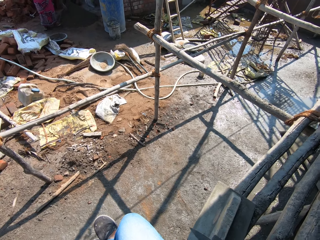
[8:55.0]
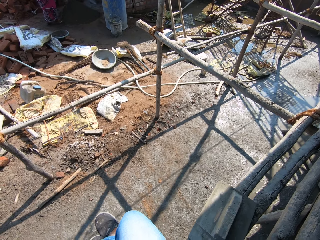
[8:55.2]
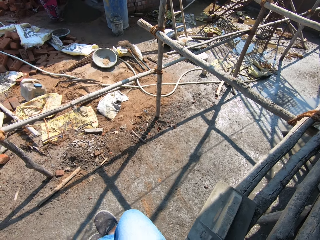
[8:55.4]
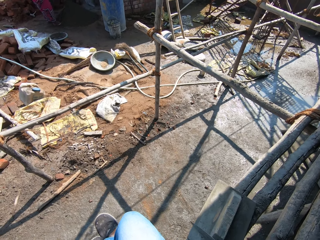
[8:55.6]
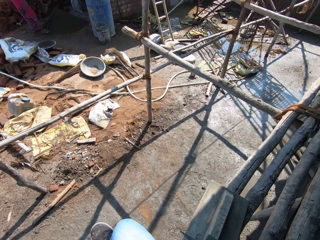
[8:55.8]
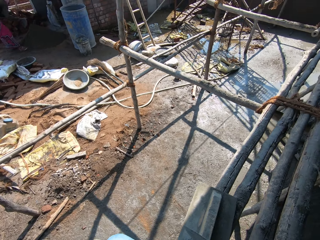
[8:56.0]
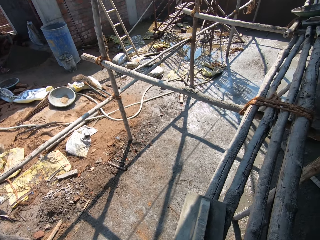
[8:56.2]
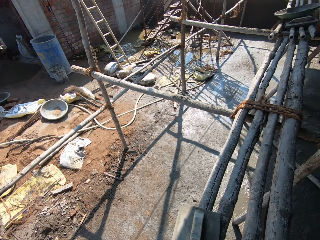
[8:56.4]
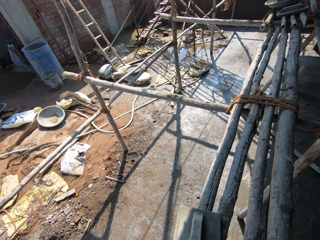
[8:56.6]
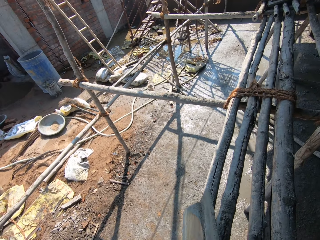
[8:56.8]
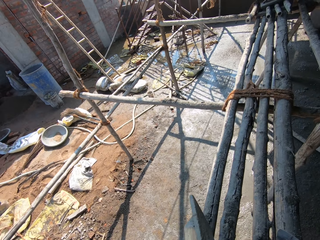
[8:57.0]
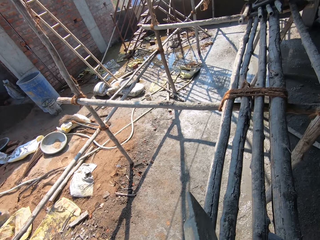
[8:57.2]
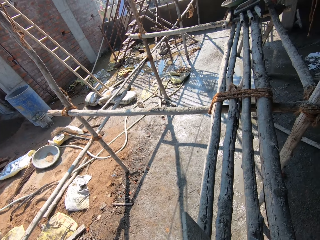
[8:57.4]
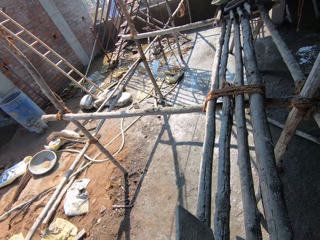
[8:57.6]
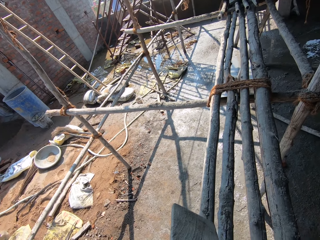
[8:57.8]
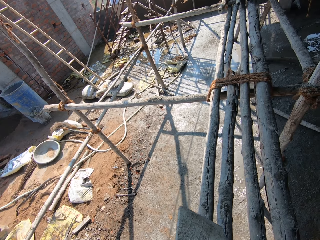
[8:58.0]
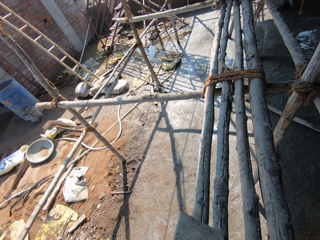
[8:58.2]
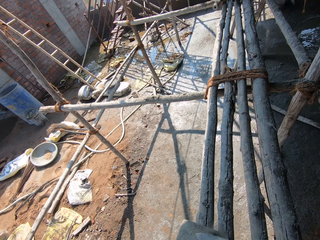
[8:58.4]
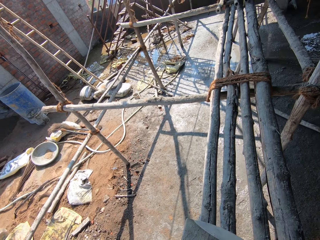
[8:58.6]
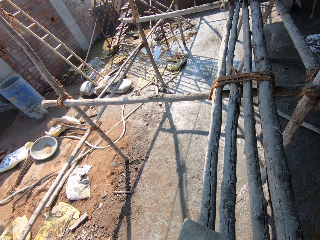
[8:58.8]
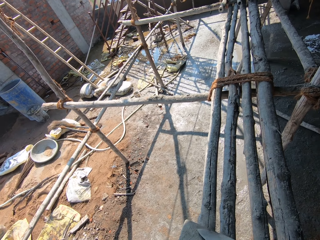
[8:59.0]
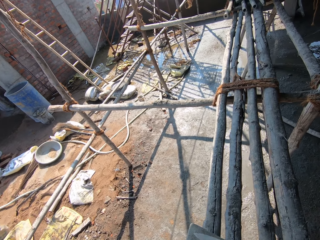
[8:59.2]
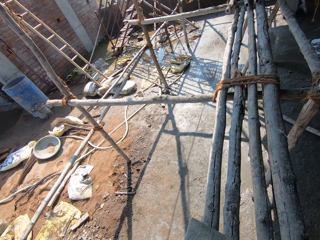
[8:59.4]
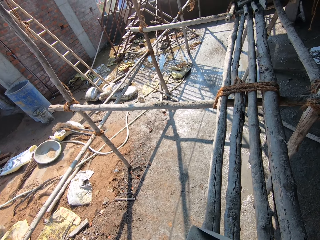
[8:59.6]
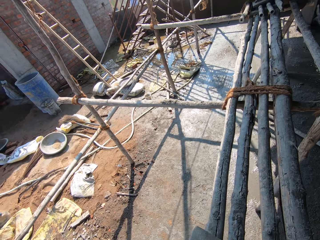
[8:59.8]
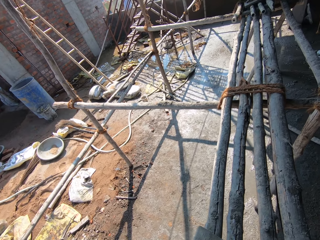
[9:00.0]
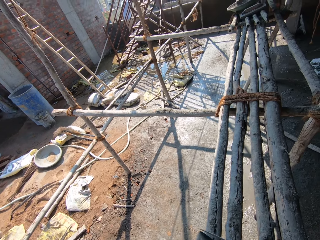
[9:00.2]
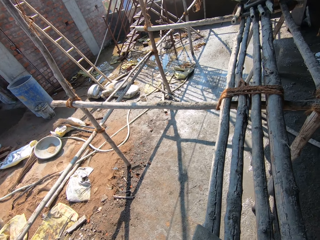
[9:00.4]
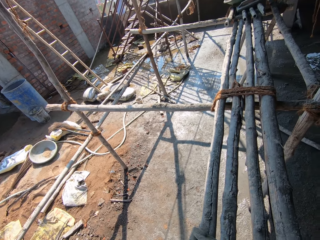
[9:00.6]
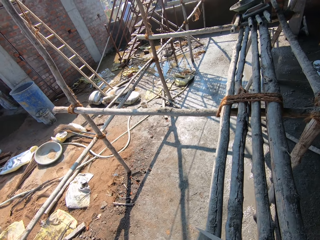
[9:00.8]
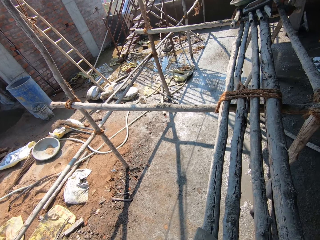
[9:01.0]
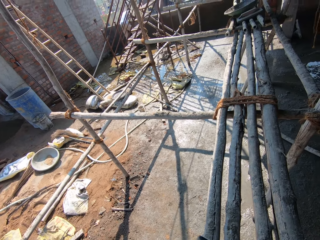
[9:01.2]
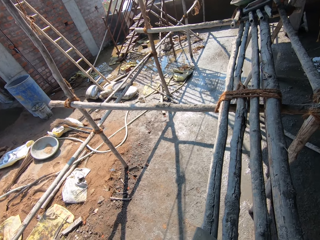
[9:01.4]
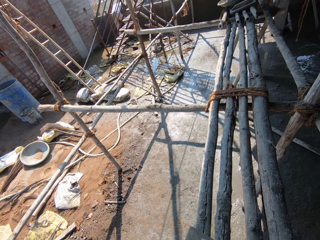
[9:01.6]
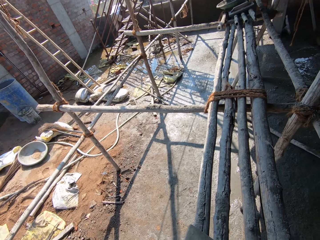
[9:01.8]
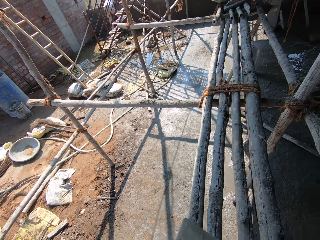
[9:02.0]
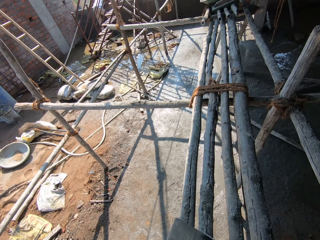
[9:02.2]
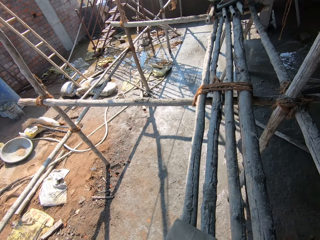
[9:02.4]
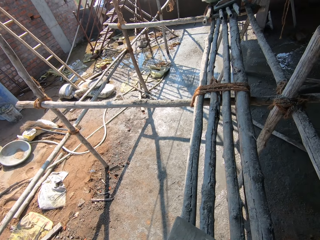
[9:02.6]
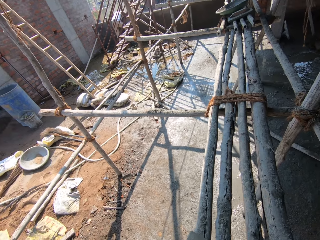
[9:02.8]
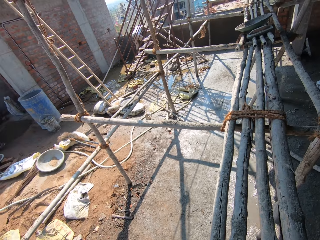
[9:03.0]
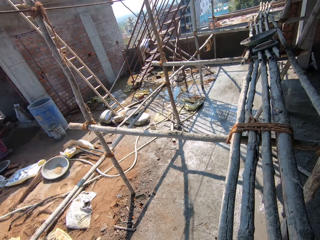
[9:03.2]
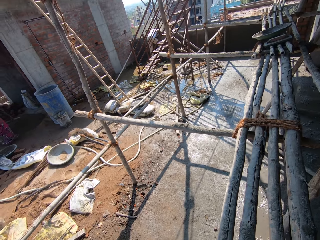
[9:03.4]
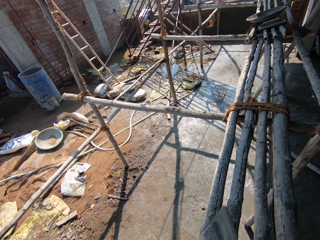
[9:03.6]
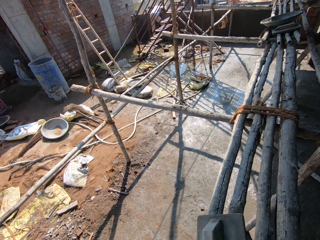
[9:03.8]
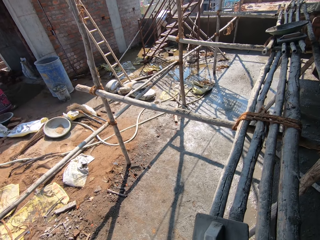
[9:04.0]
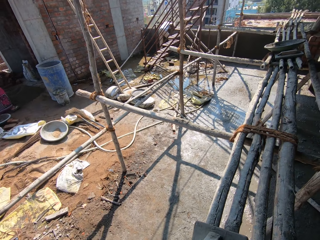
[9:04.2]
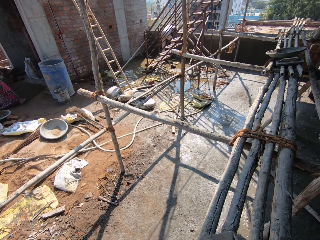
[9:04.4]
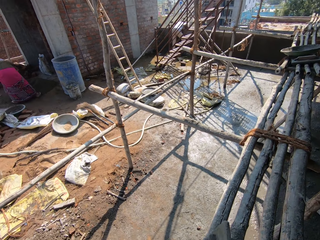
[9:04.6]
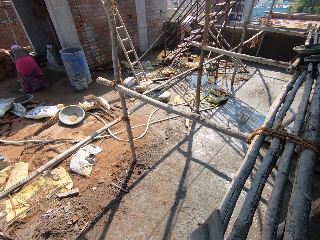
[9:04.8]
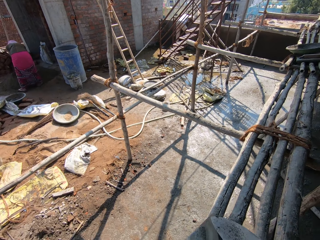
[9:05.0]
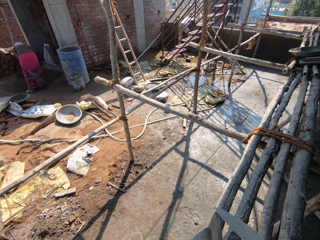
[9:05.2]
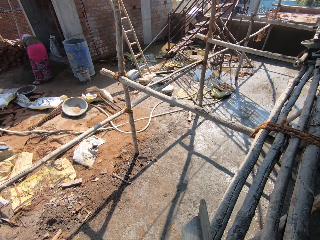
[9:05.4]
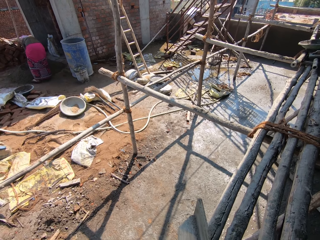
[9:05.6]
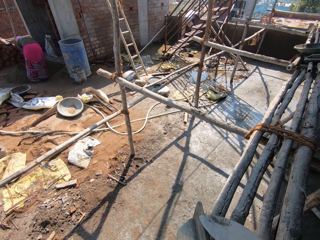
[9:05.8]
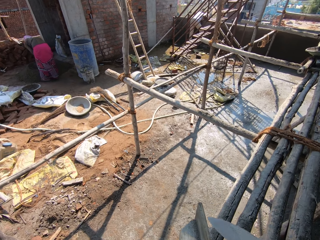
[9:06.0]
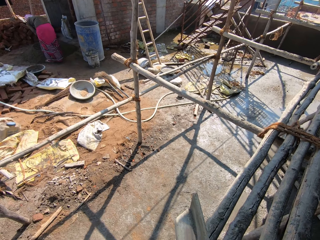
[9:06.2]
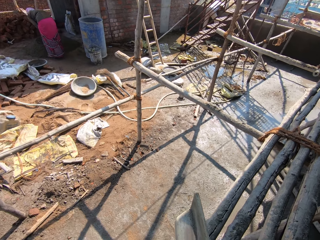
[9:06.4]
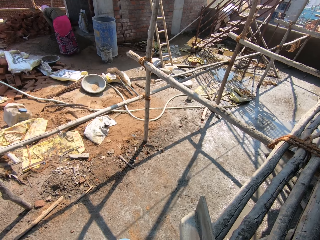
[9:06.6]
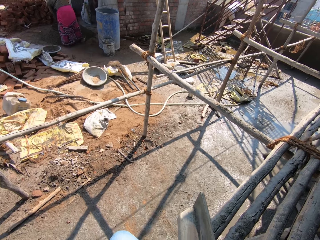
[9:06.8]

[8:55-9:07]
The camera wearer picks up the trowel. They scrape the trowel.

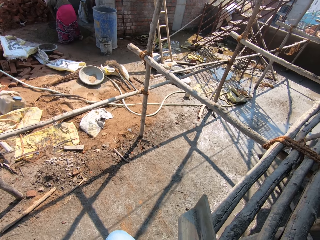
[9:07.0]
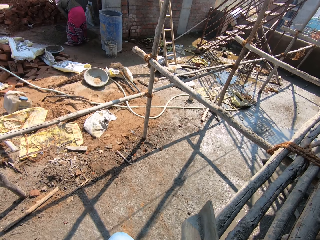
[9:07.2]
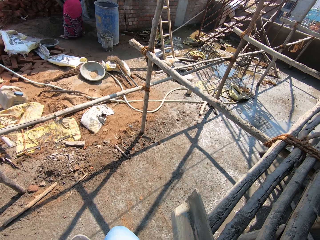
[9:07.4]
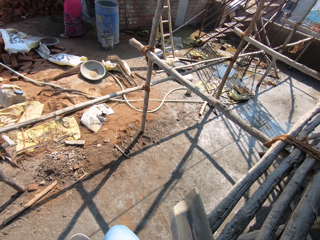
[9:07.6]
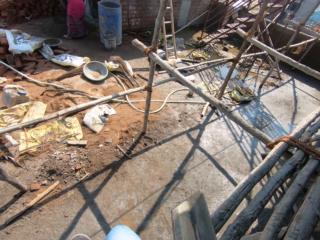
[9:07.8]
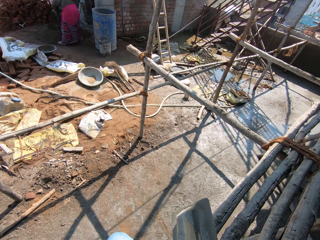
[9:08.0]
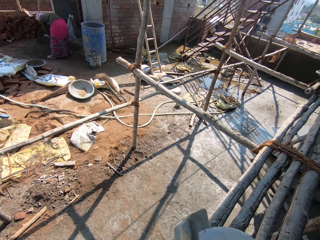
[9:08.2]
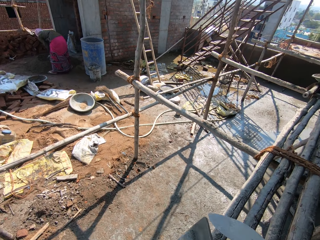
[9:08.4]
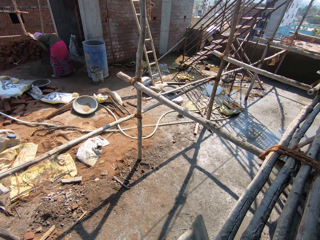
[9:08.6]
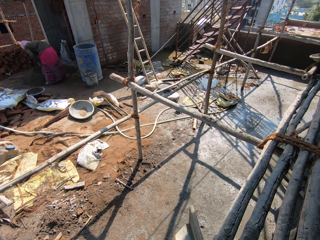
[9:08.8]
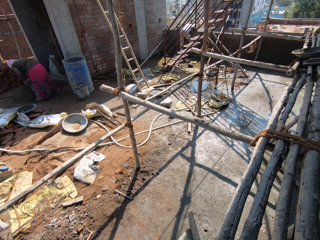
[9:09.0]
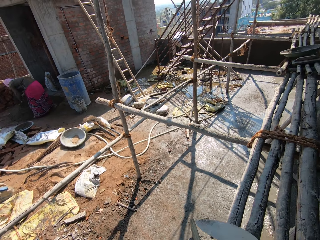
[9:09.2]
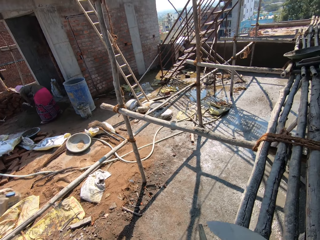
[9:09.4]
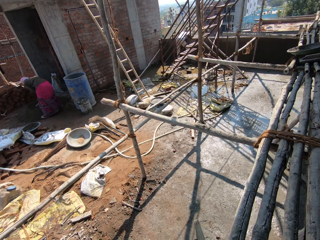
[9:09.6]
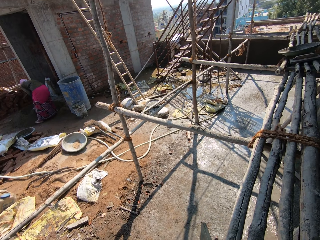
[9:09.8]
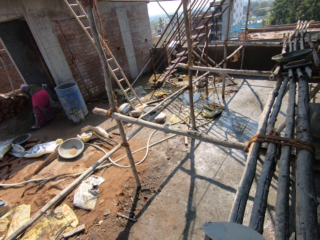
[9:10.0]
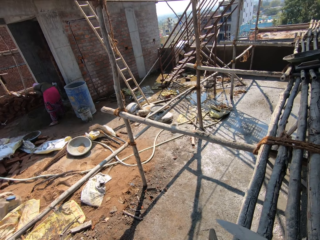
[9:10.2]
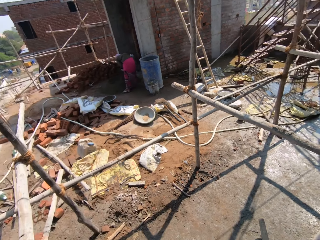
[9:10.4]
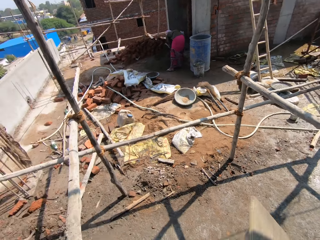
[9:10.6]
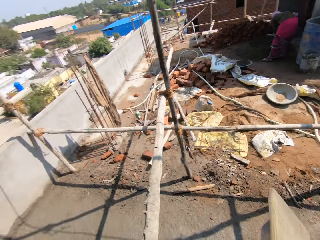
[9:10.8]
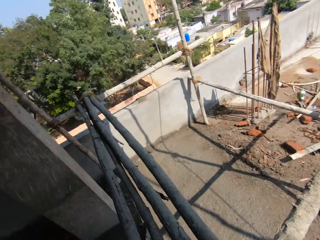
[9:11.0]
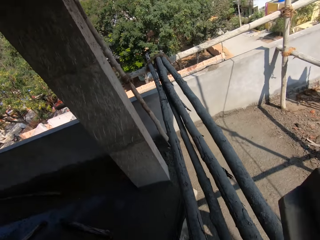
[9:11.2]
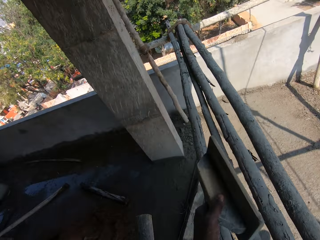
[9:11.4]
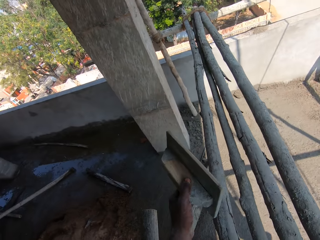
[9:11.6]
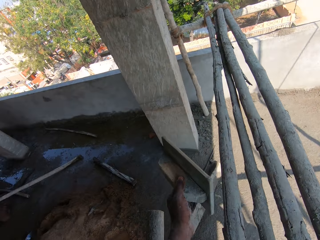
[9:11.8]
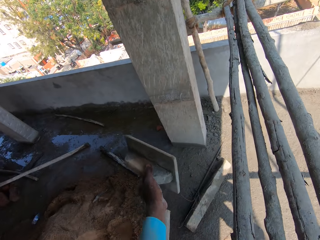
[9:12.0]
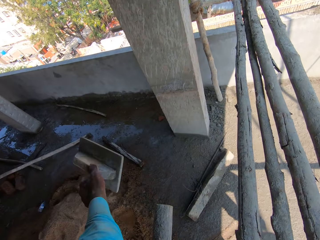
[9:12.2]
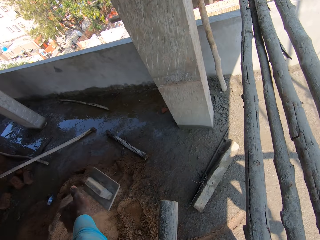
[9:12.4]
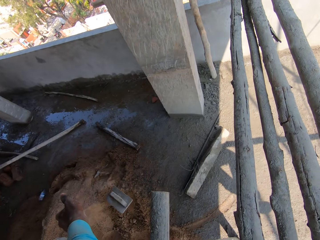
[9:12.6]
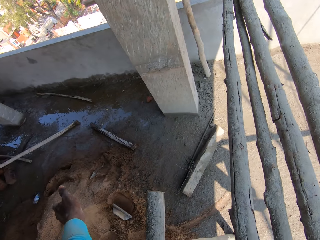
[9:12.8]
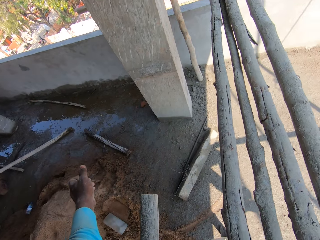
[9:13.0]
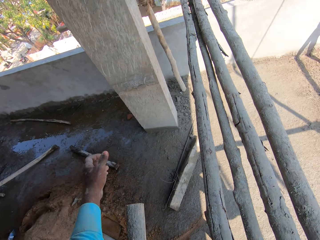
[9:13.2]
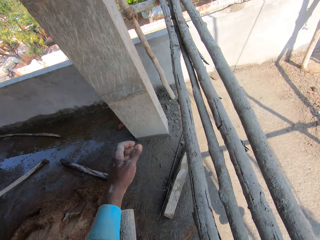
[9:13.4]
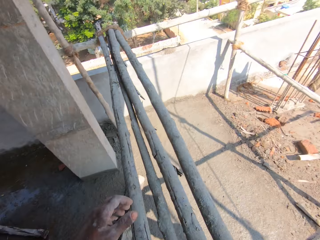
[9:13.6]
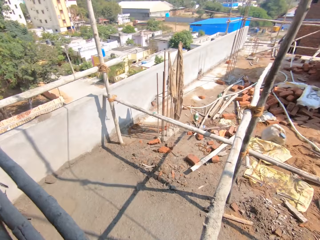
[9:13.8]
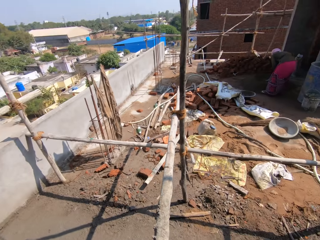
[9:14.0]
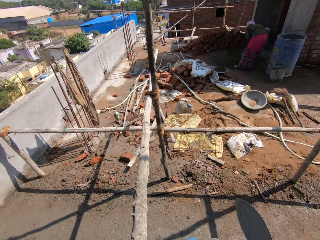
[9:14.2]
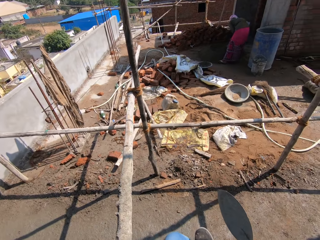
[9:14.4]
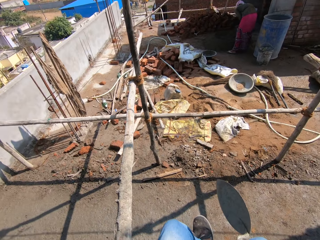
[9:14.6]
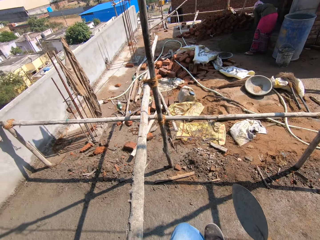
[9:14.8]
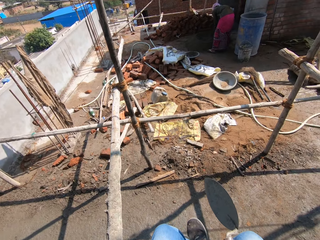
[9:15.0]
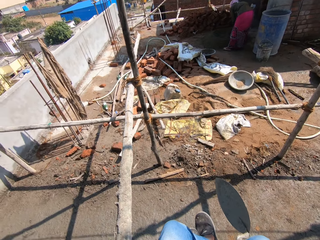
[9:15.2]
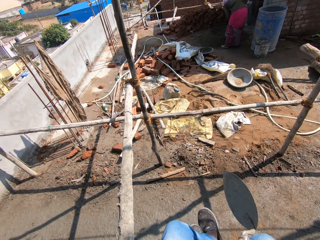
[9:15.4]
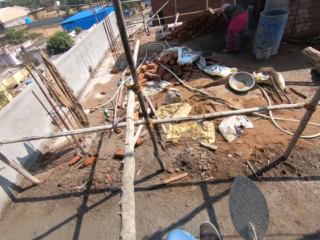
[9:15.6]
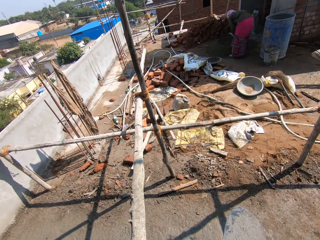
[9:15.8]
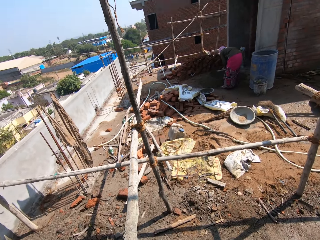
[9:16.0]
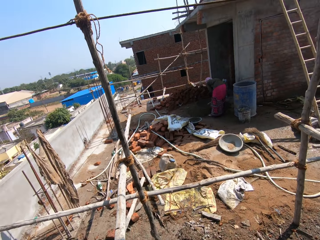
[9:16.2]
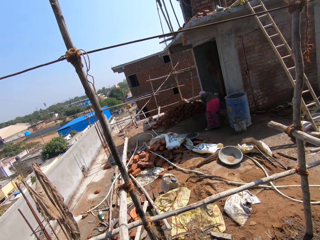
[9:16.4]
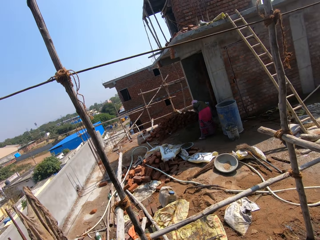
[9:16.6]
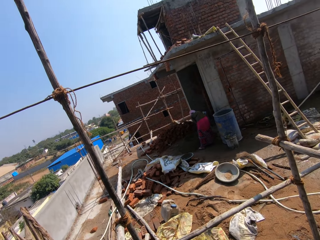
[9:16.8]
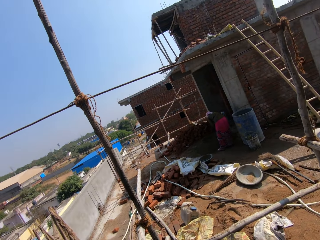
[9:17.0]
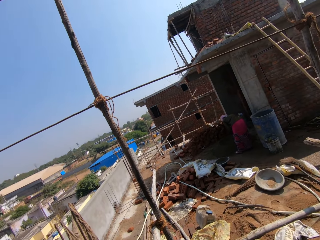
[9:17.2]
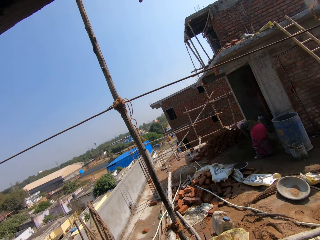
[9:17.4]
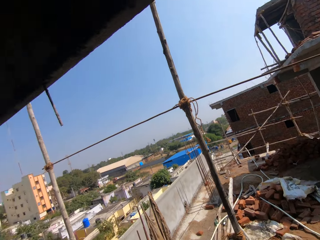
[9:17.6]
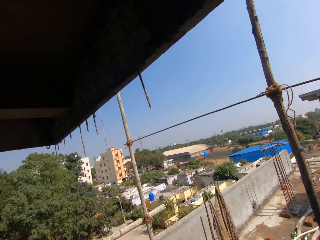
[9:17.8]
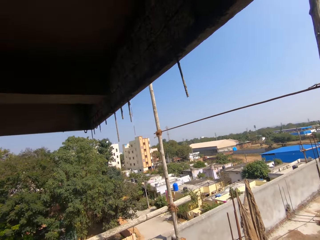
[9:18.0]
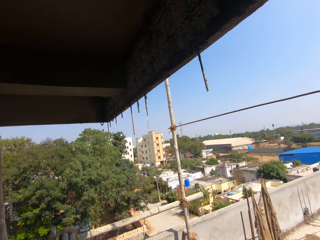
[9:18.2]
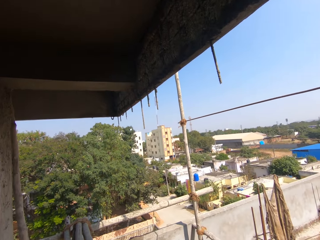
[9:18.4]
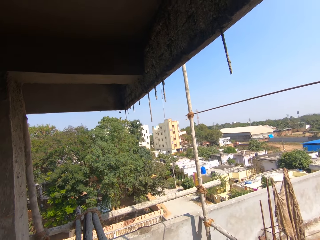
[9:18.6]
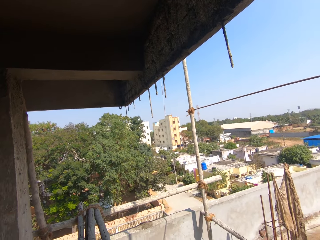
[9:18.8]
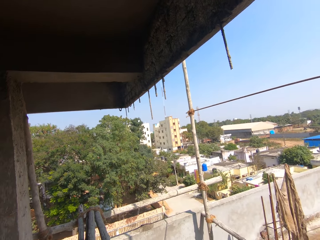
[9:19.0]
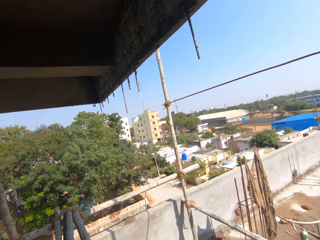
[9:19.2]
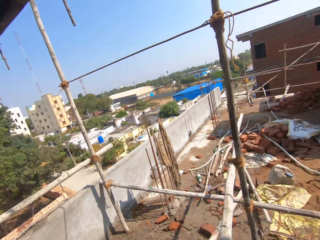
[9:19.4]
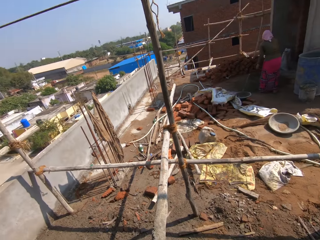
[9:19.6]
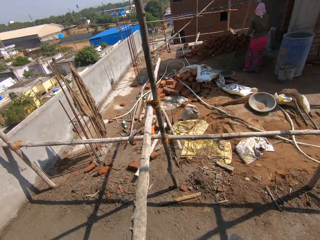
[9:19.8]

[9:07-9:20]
The camera wearer looks around the construction site. They throw the leveler on the ground. They drop the trowel. They look around the building site. They look at a woman. They look around the construction area.
